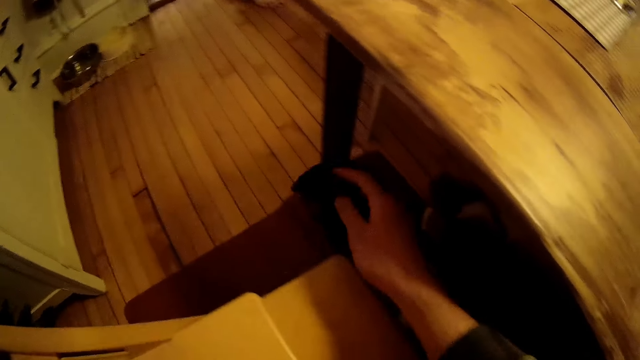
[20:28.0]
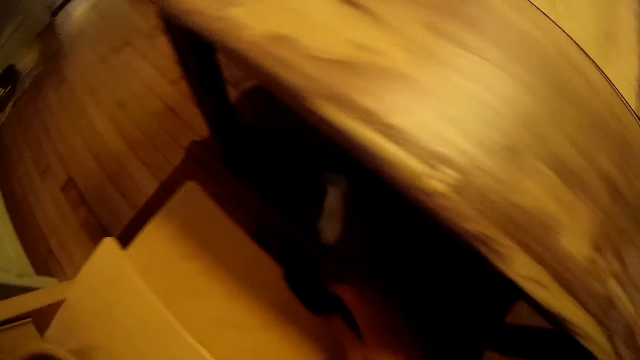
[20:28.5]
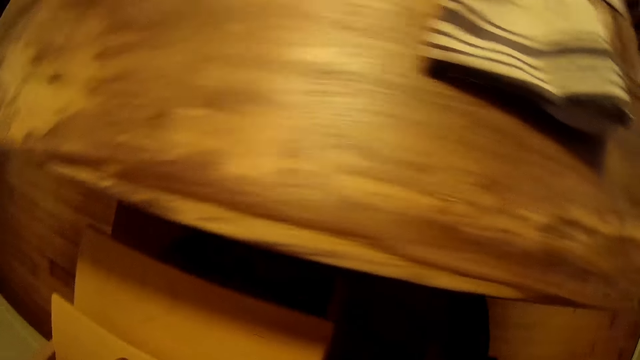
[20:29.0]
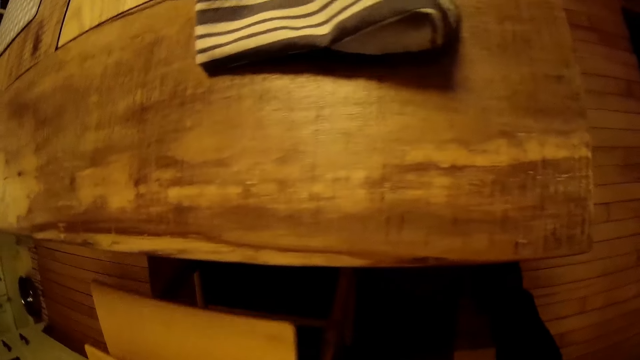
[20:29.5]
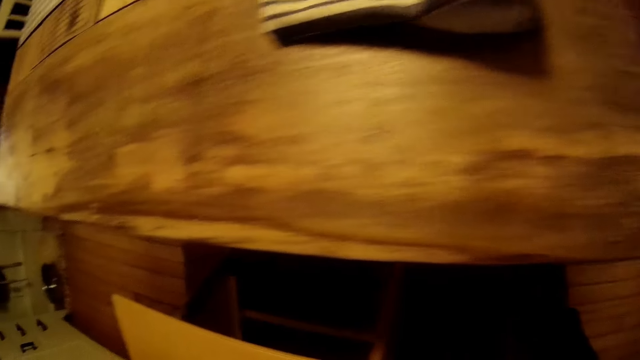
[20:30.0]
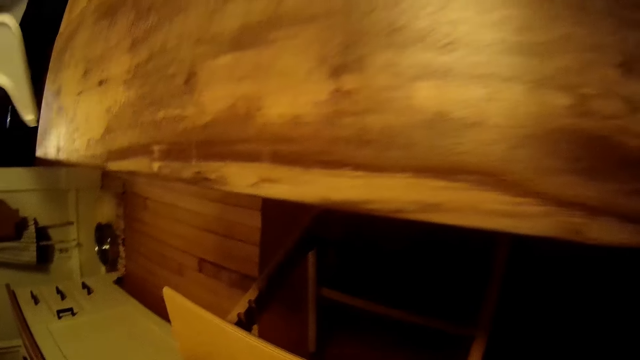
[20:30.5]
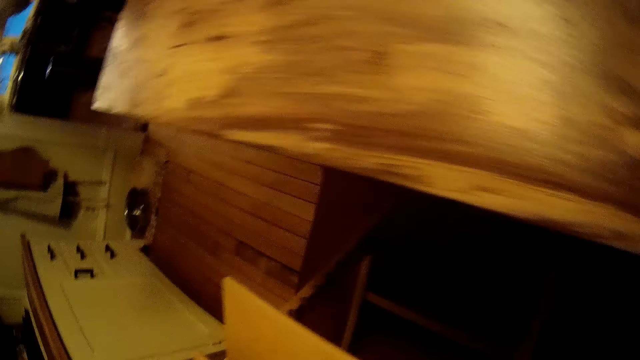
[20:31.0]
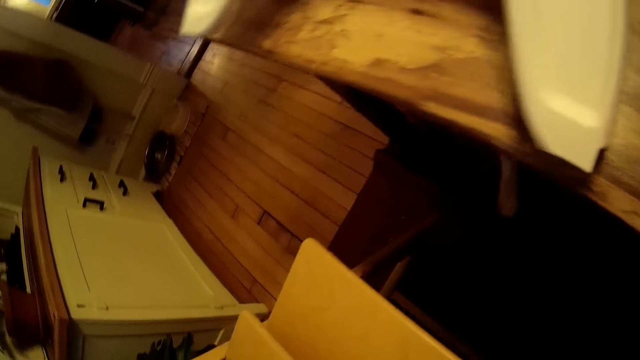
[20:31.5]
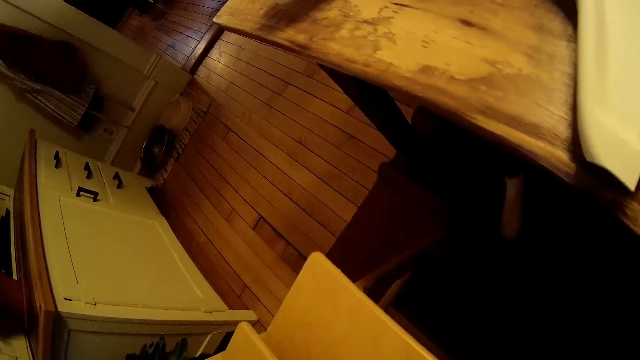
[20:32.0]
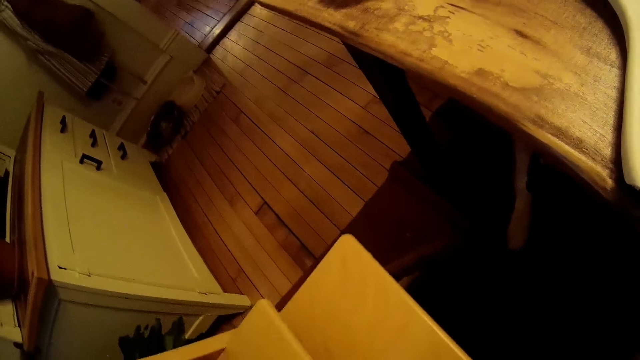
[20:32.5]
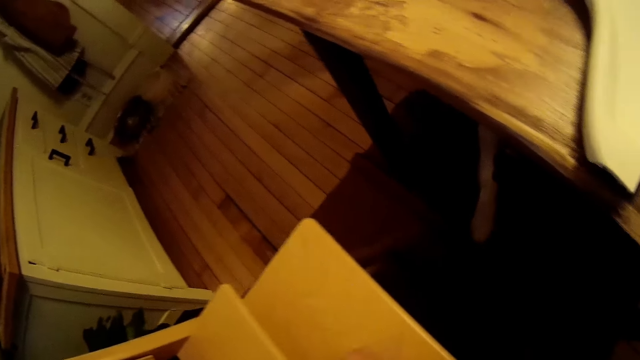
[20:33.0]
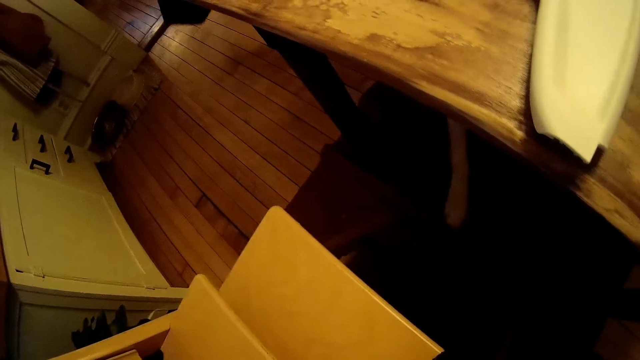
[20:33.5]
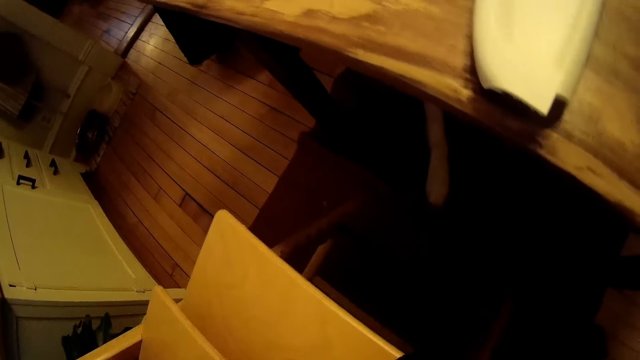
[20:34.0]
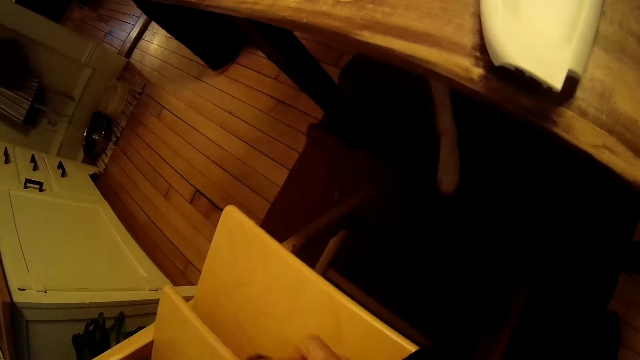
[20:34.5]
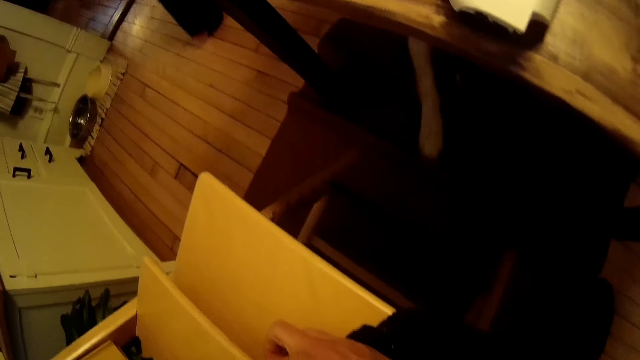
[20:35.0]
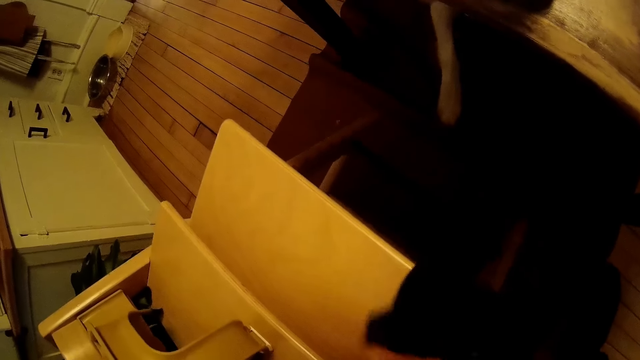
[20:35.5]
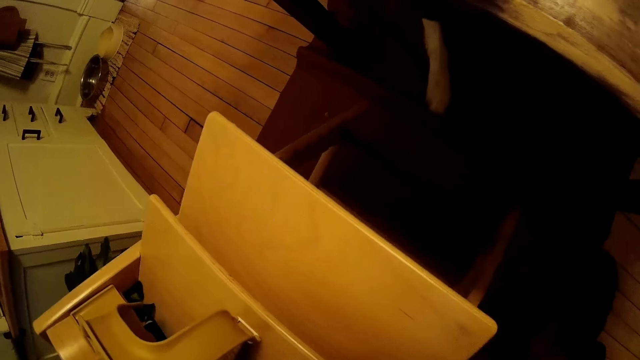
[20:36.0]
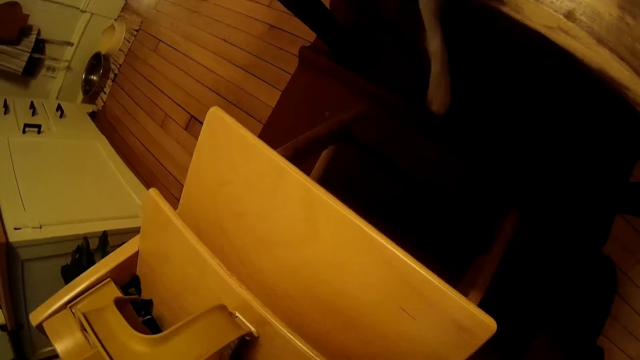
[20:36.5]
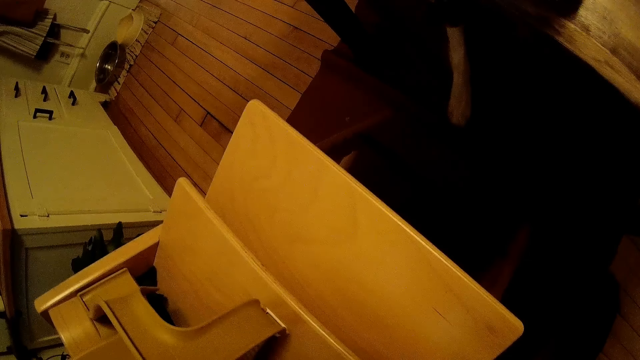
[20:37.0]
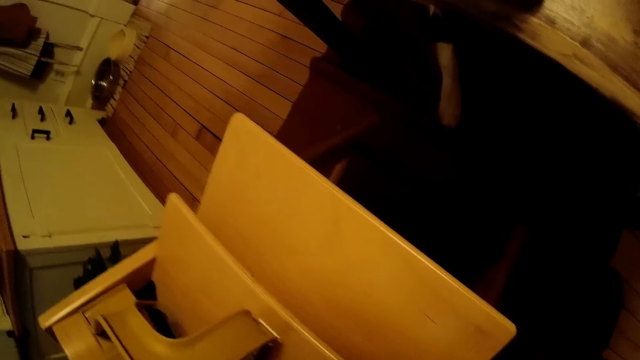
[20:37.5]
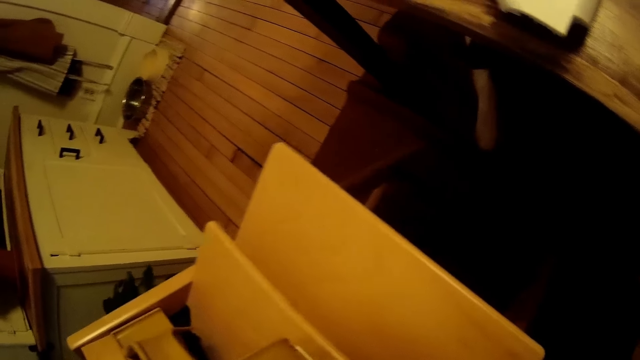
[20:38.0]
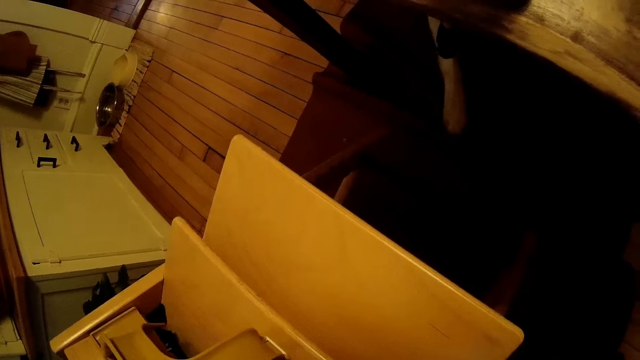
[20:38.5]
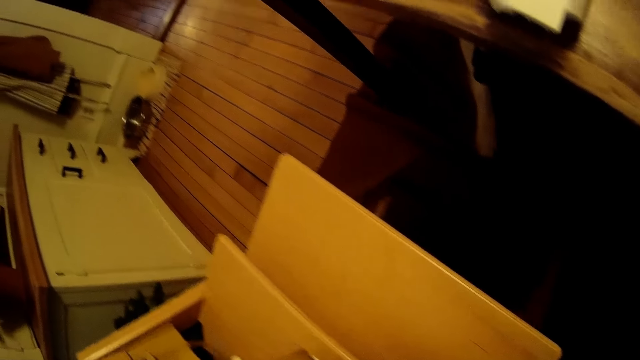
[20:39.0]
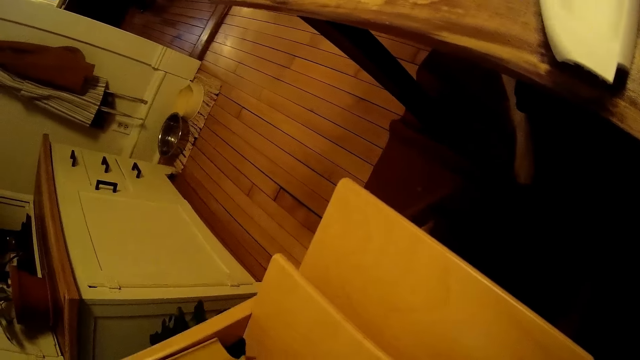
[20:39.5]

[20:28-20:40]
The camera wearer looks at the feeding chair. The woman places a high chair tray on the dining table with her right hand. The camera wearer moves the cloth towel.

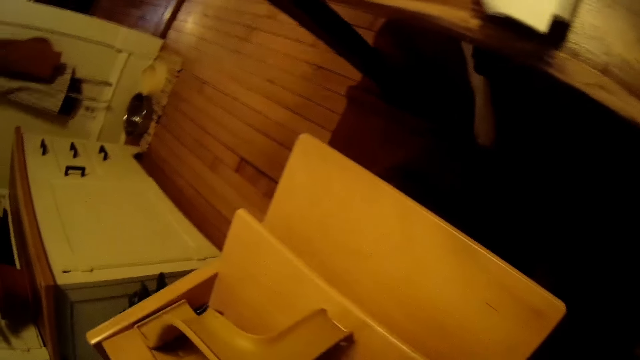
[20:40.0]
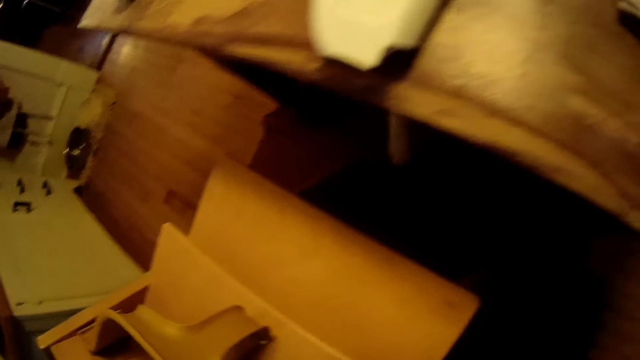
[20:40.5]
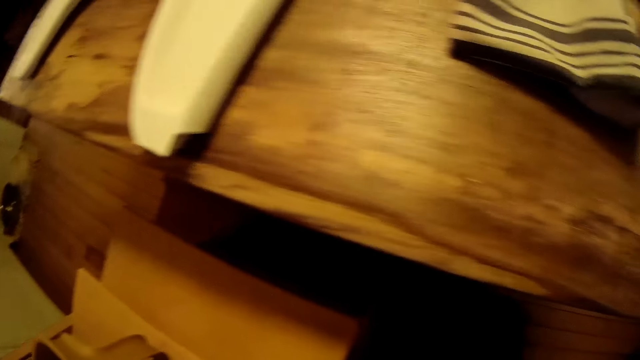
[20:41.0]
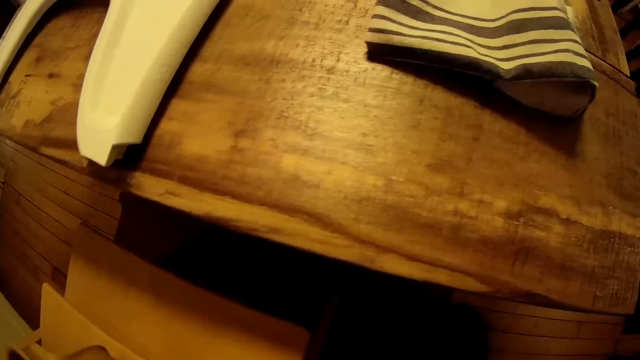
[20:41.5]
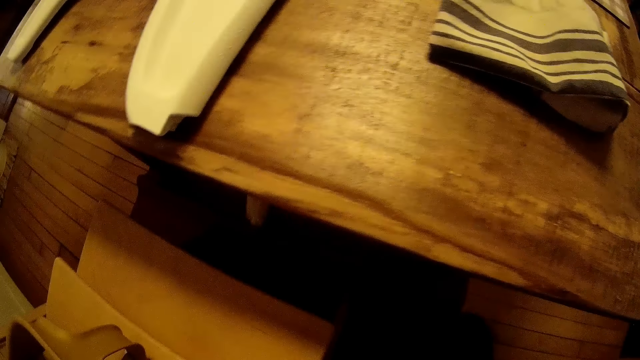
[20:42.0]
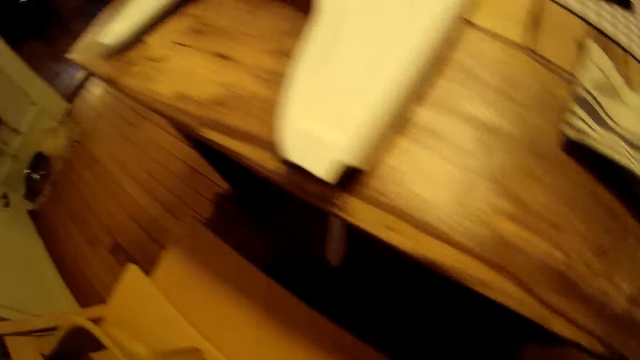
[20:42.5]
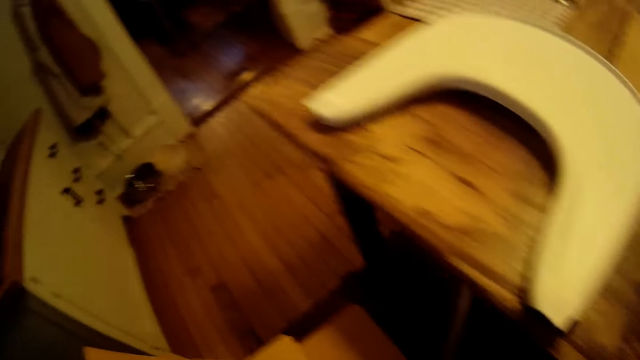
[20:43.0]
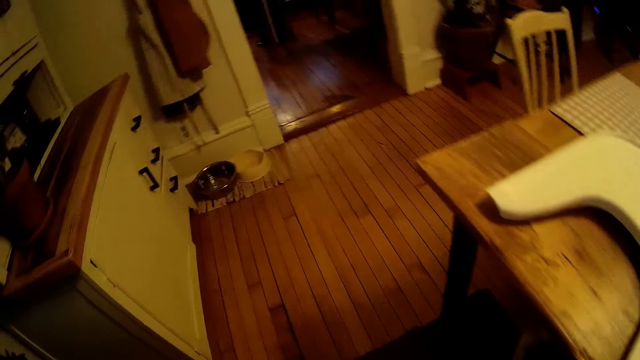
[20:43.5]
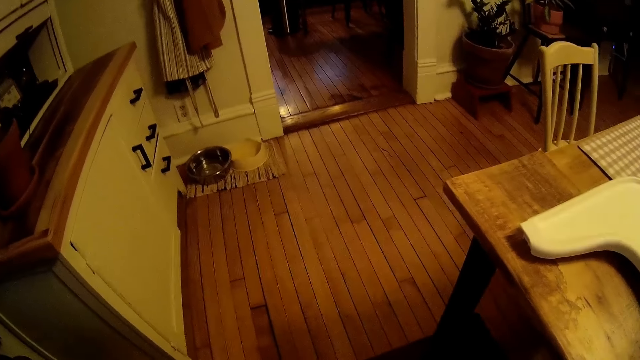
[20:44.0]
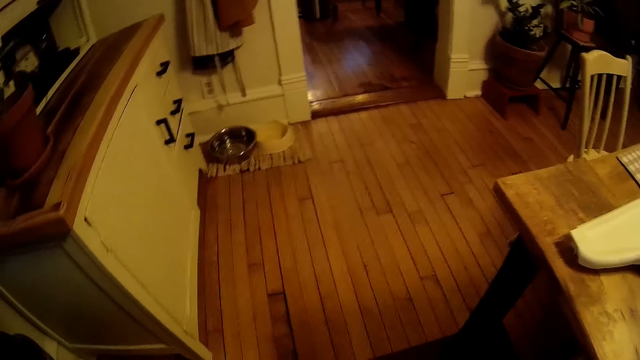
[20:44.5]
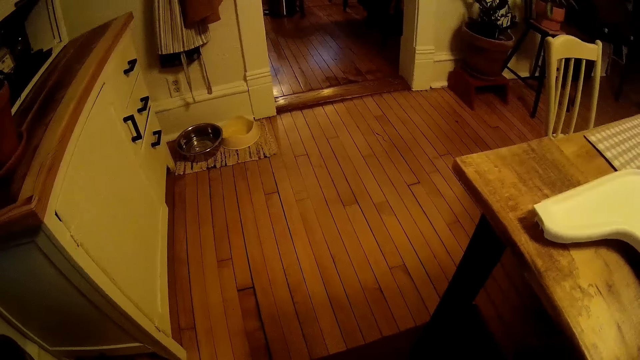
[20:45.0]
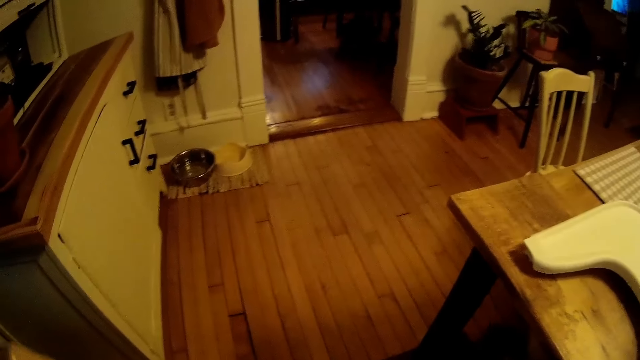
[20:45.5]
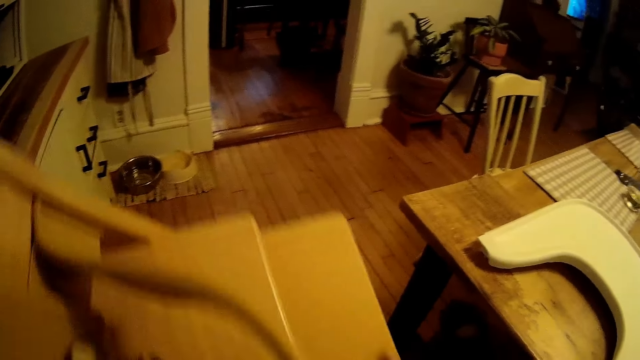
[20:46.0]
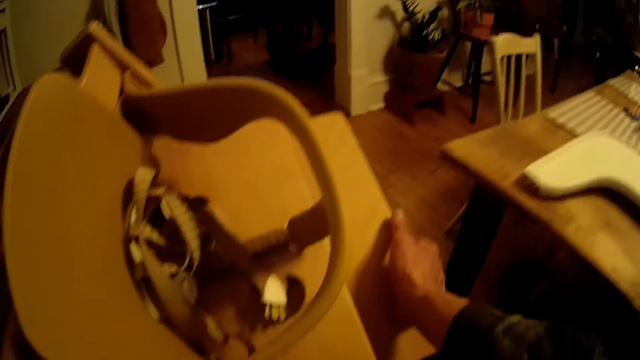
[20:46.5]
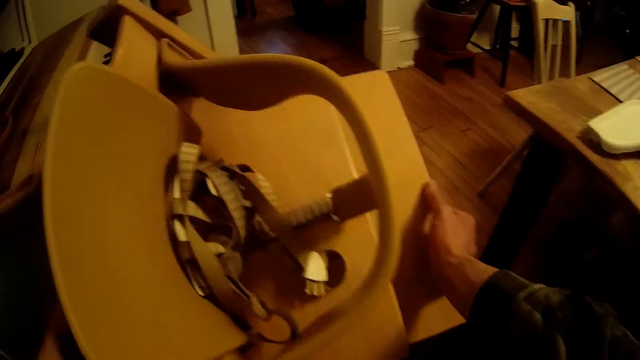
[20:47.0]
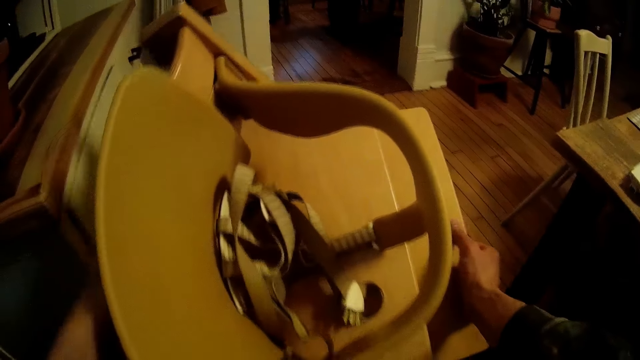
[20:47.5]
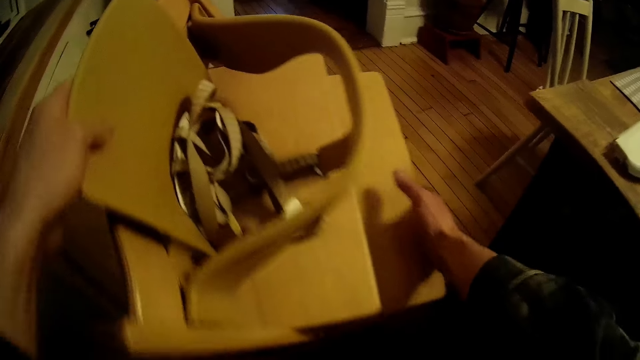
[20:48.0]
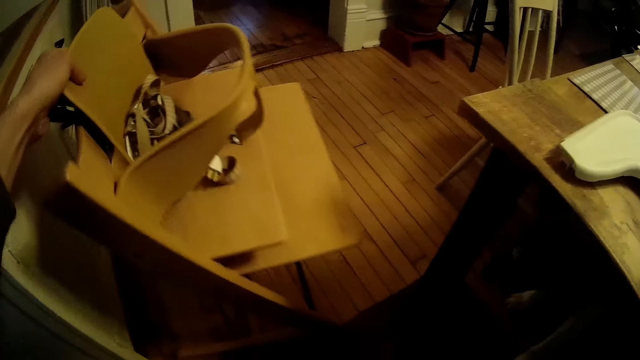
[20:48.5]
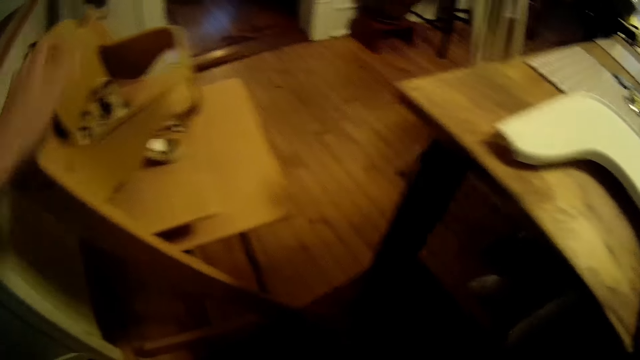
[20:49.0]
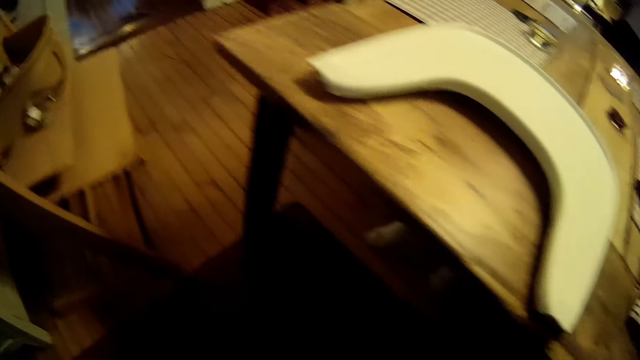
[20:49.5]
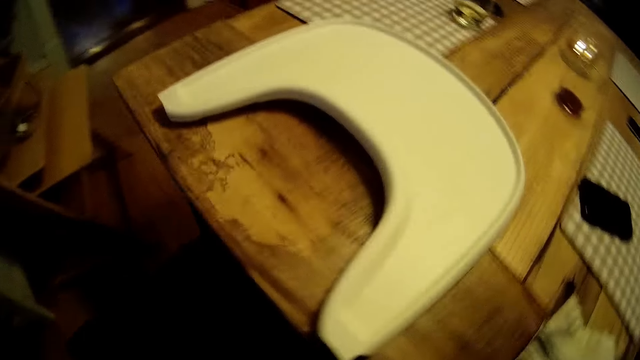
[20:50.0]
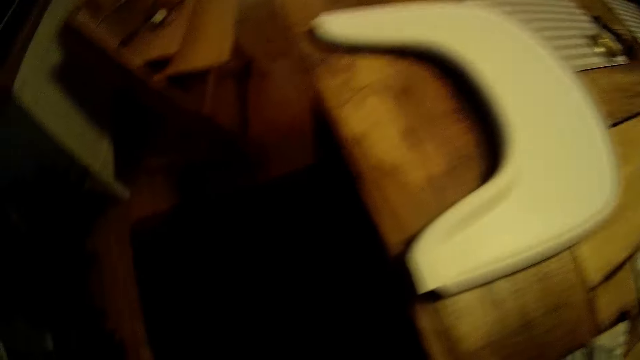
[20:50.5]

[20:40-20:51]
The camera wearer walks on the floor. They carry the high chair from the floor with both hands. They drop the high chair on the floor with both hands.
